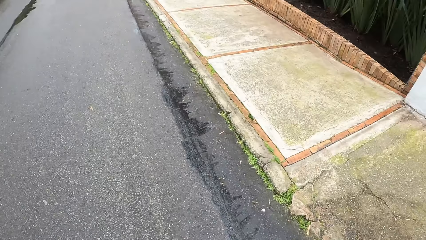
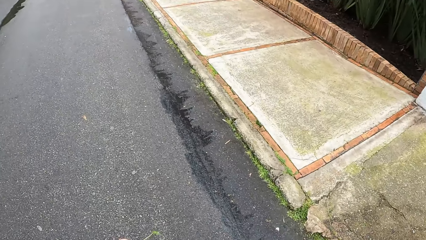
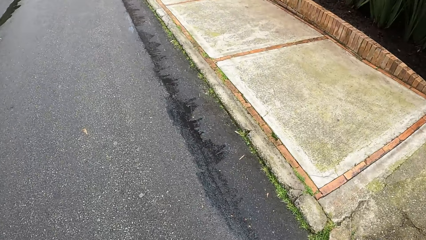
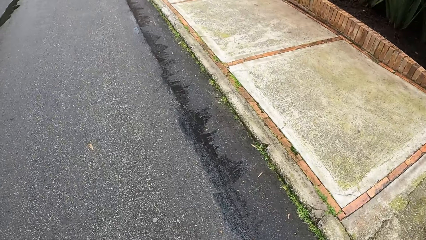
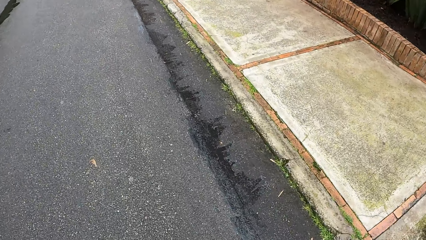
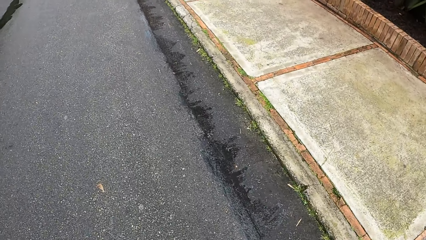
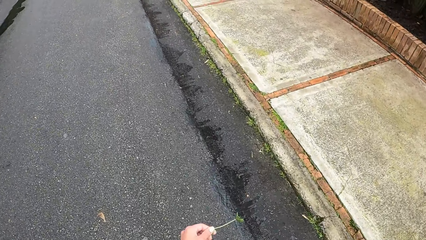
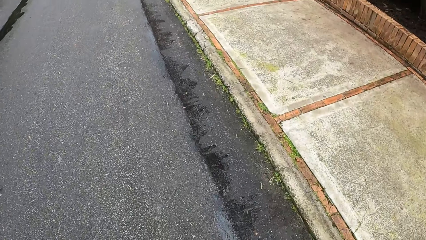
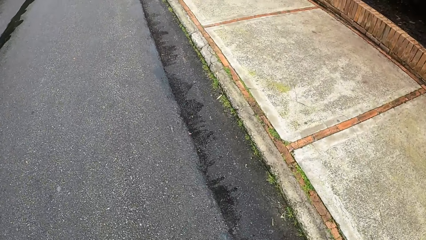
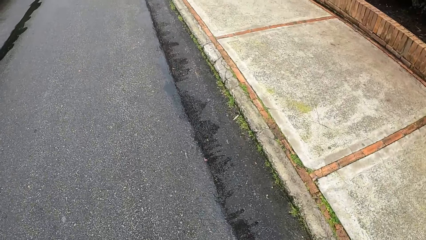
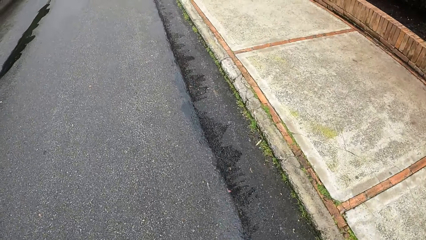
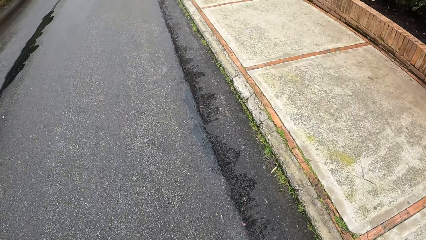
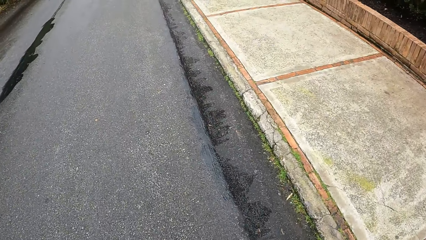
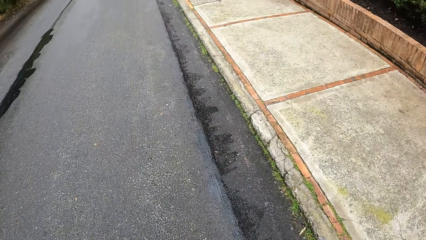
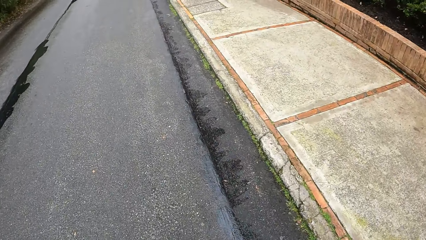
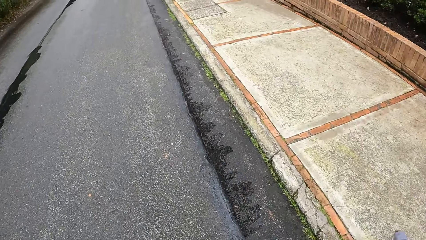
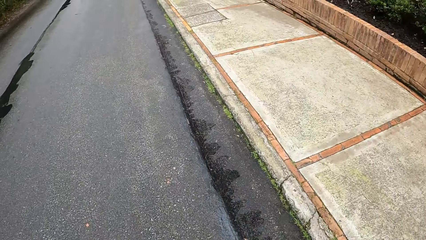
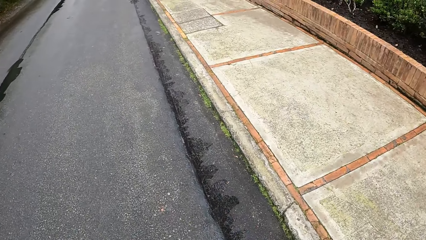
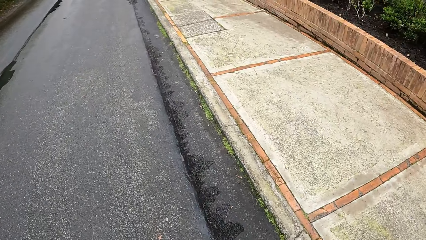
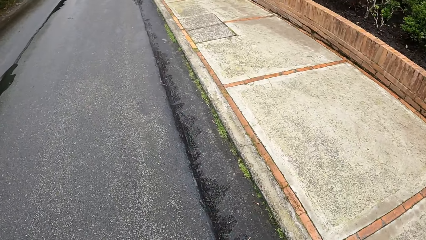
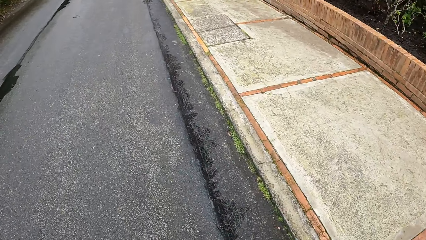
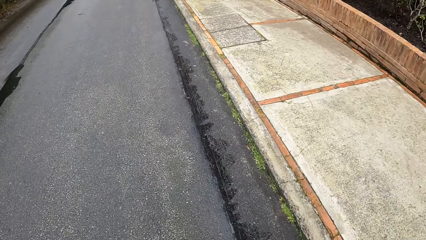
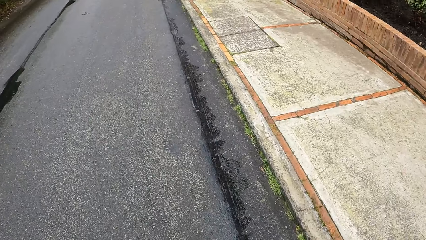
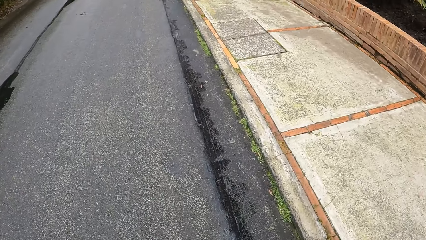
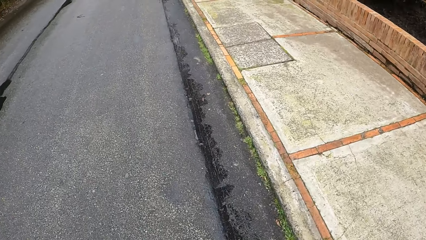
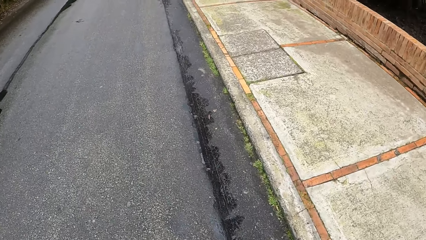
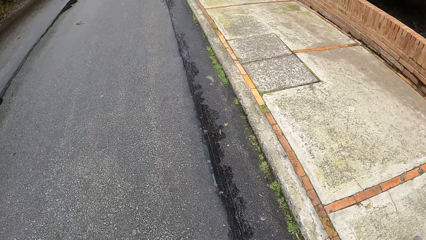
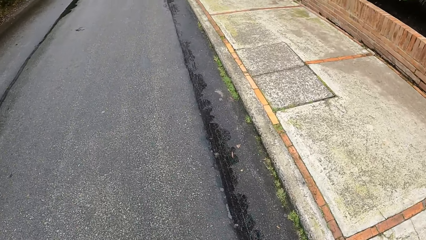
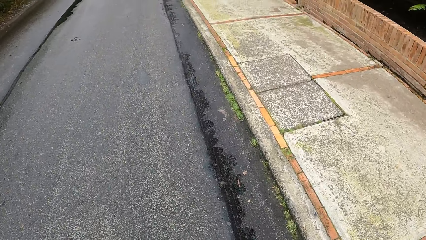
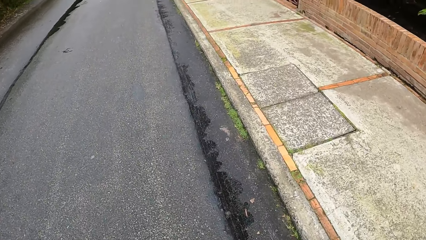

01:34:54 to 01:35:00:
The camera wearer walks around.

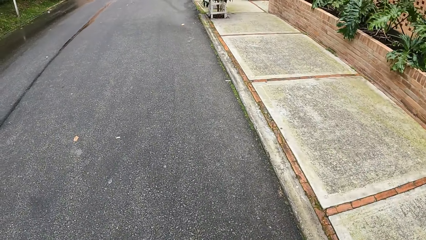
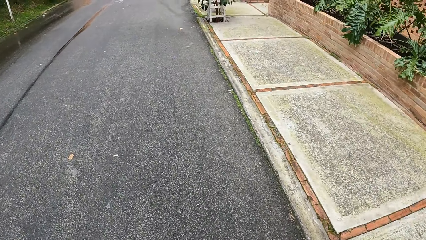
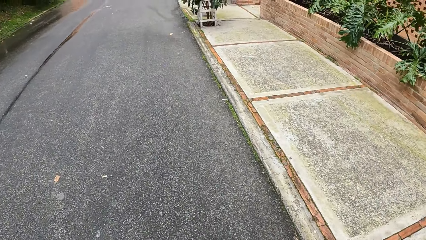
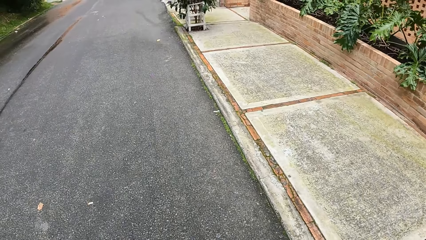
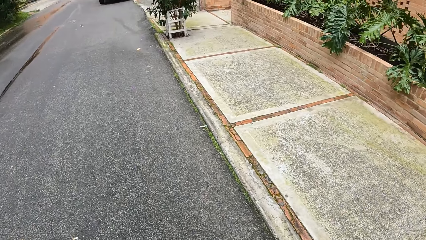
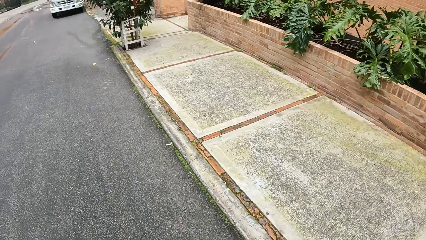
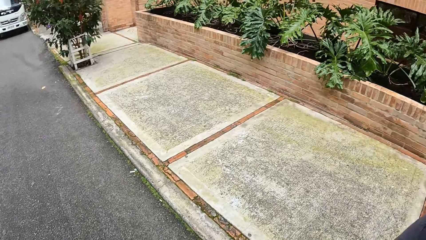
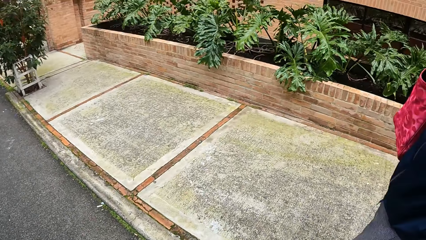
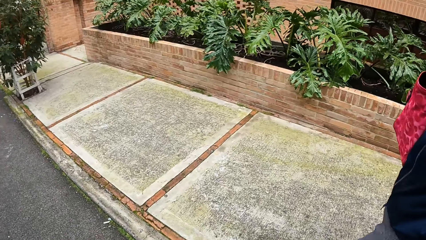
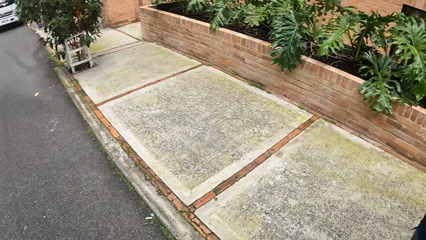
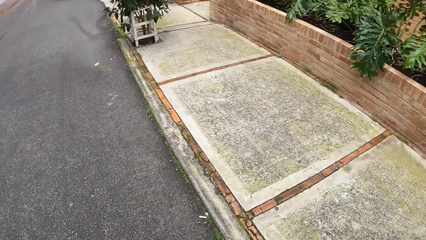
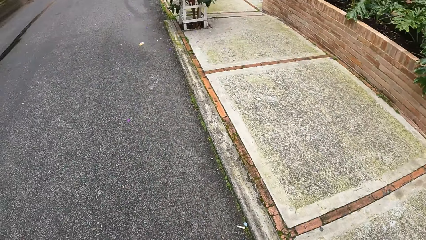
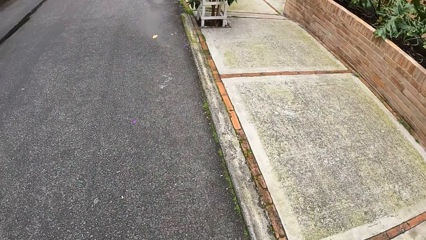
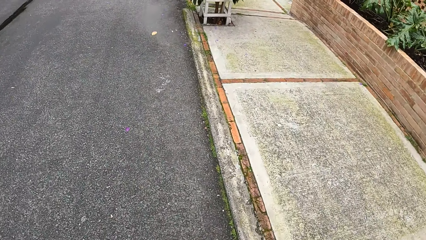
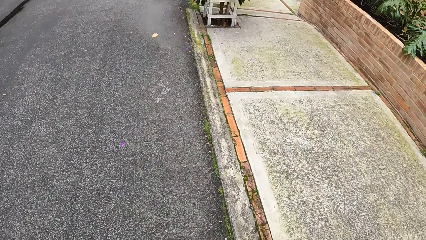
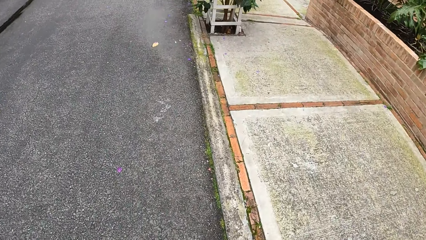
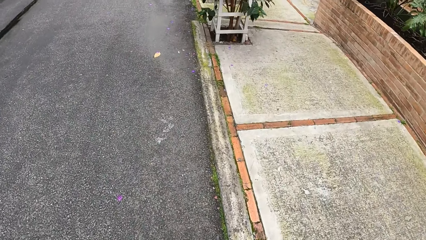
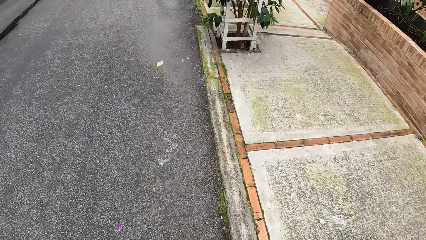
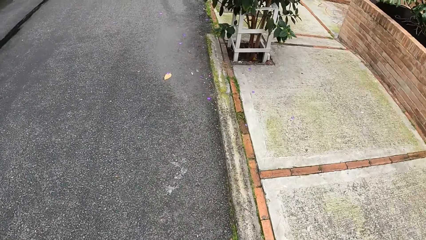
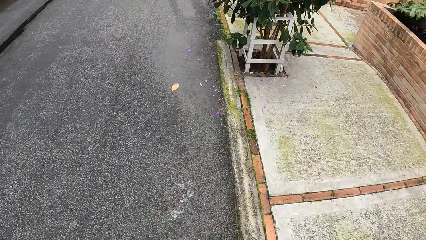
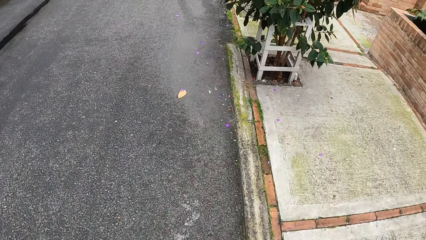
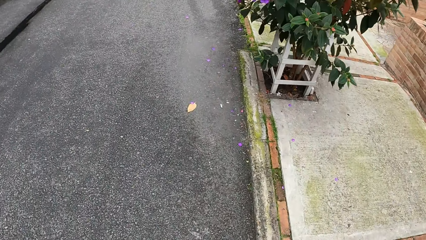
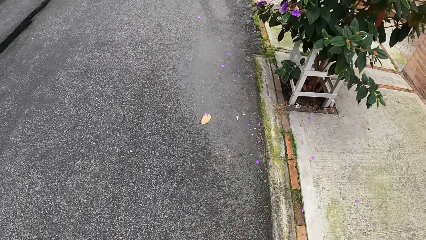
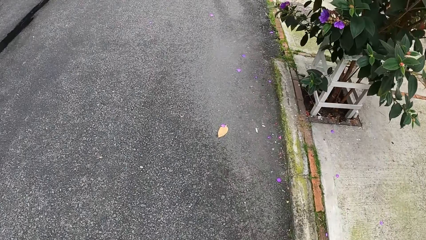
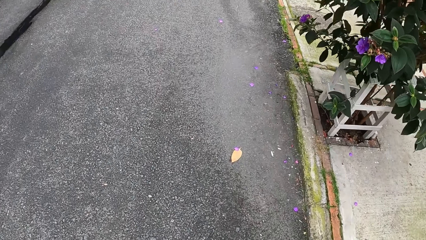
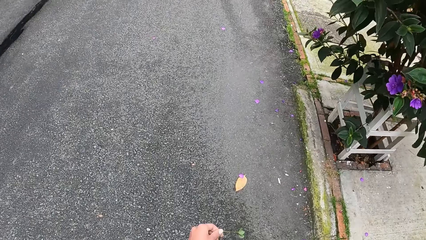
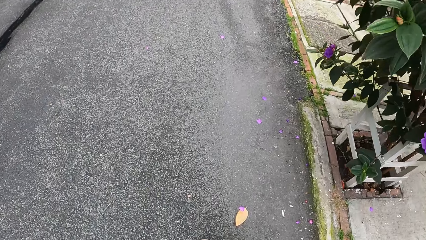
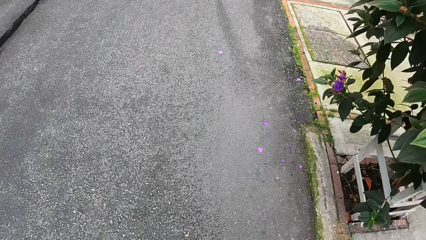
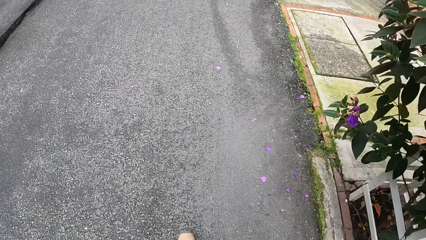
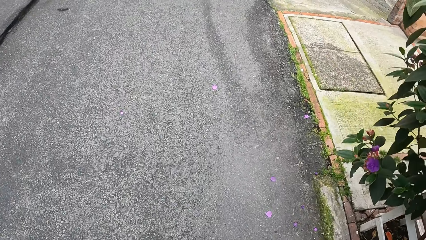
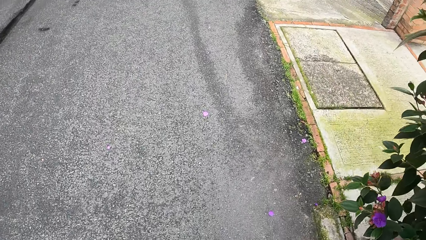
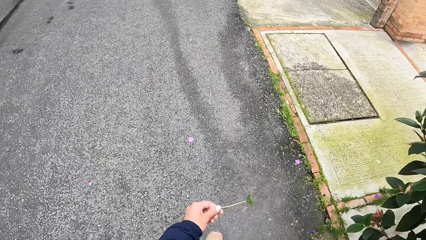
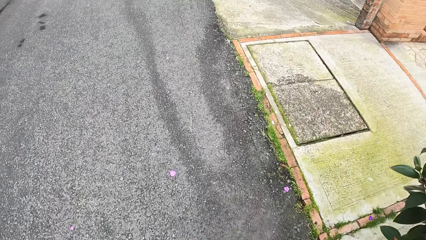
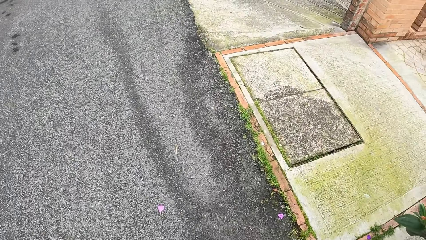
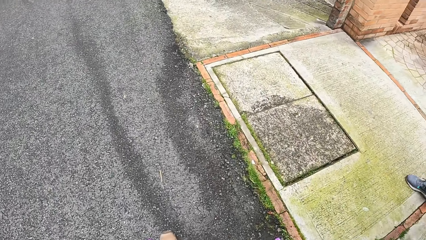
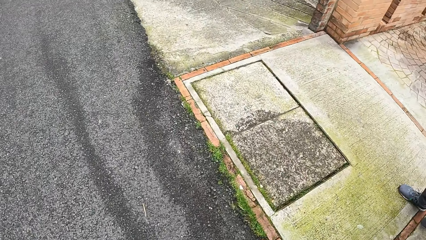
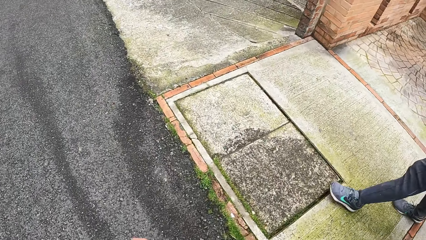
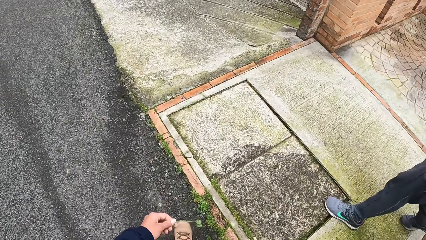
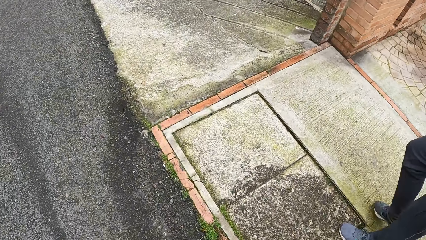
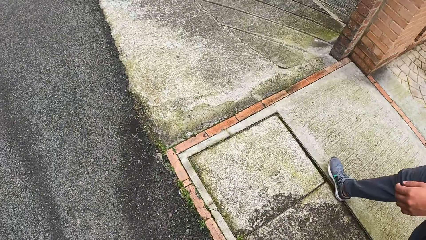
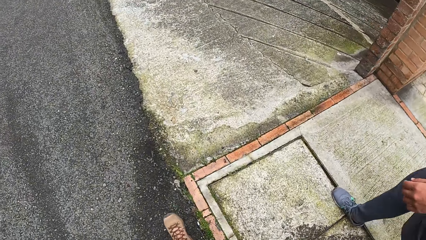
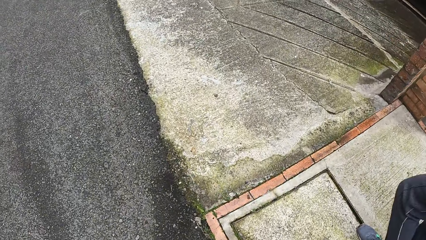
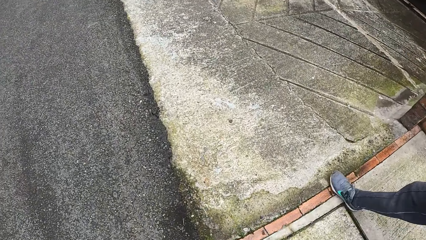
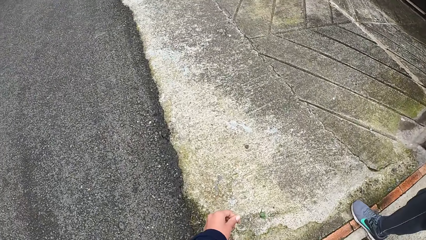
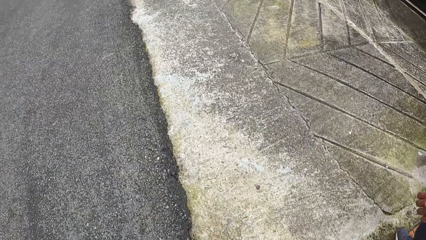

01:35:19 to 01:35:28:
The camera wearer turns to the side. They walk around. A person walks around.
